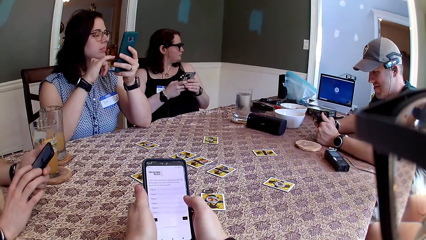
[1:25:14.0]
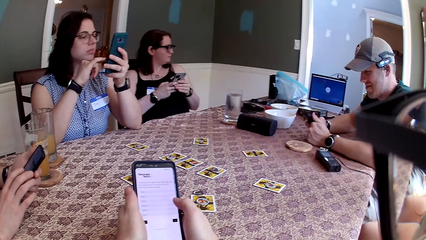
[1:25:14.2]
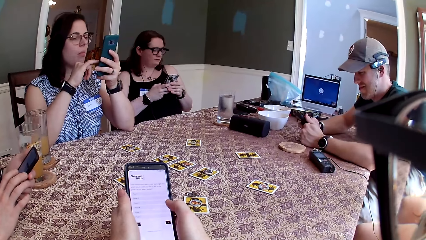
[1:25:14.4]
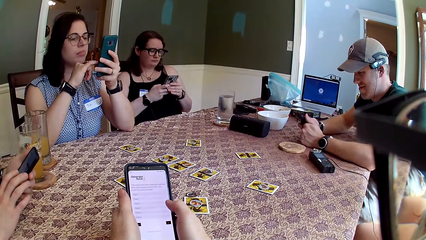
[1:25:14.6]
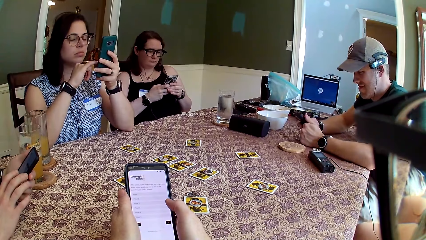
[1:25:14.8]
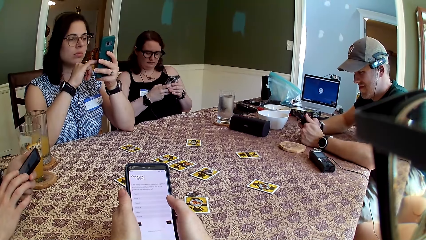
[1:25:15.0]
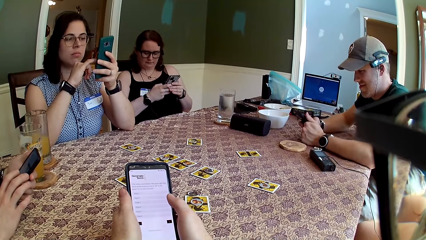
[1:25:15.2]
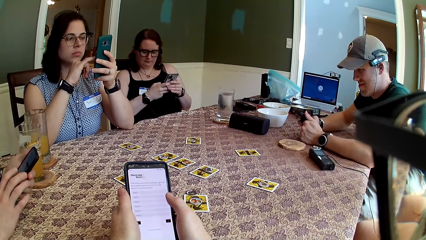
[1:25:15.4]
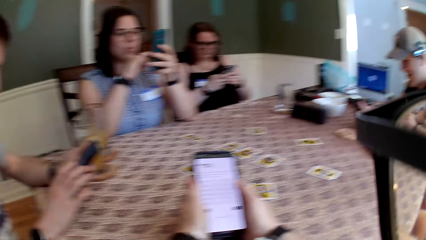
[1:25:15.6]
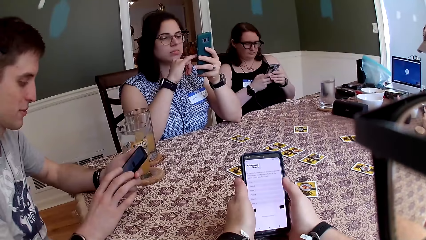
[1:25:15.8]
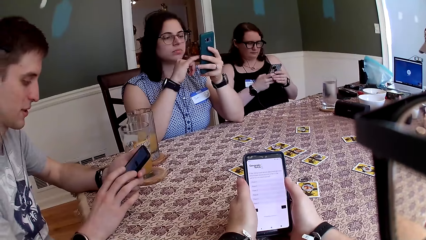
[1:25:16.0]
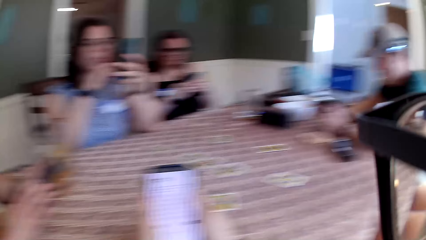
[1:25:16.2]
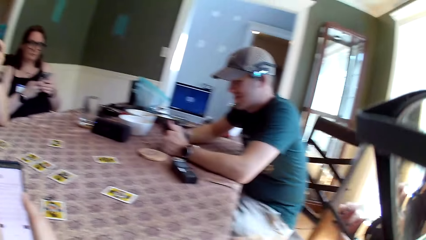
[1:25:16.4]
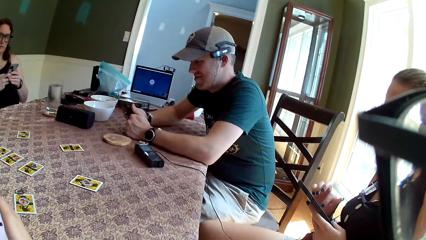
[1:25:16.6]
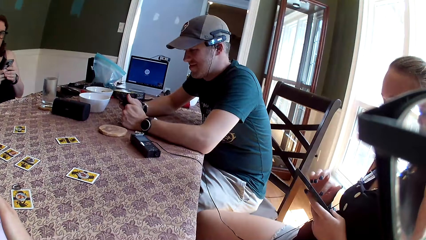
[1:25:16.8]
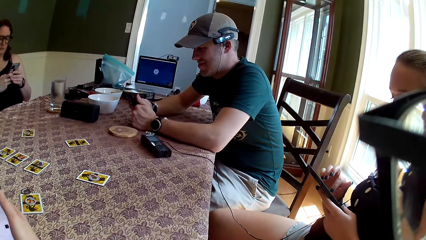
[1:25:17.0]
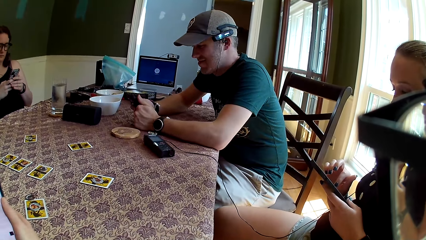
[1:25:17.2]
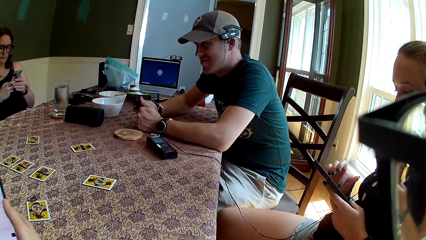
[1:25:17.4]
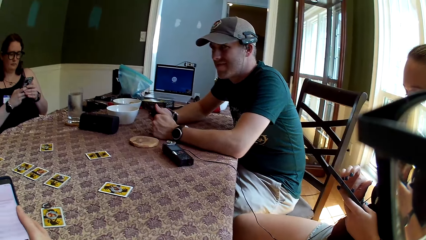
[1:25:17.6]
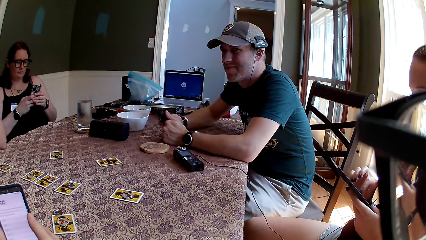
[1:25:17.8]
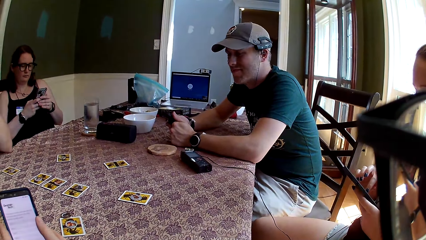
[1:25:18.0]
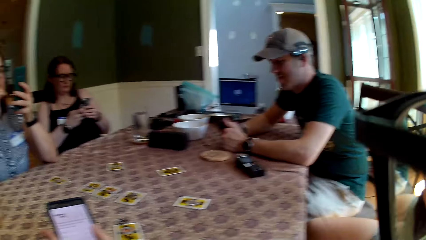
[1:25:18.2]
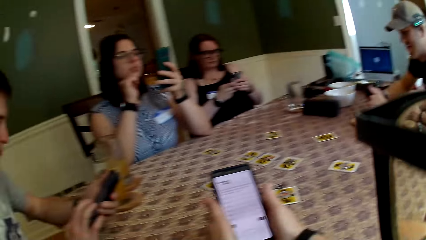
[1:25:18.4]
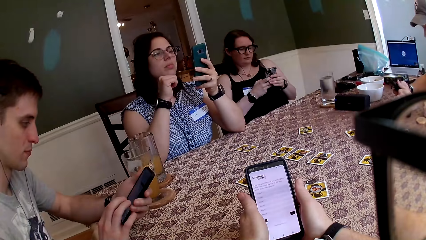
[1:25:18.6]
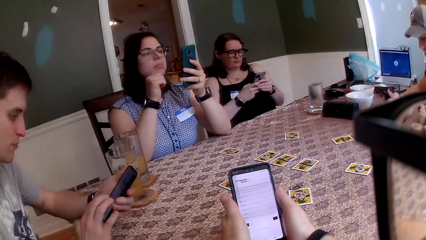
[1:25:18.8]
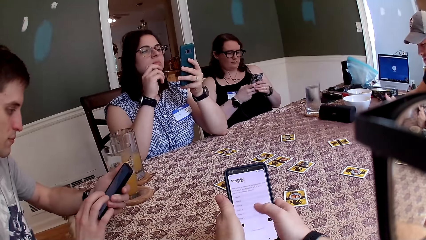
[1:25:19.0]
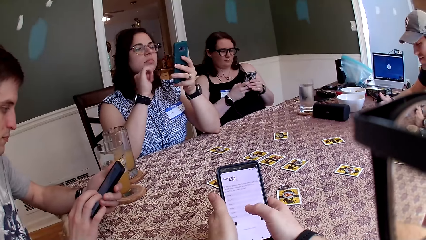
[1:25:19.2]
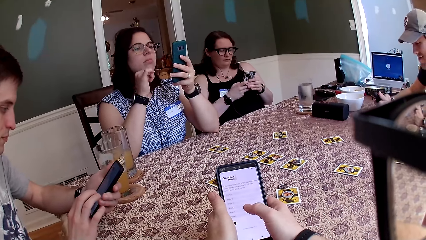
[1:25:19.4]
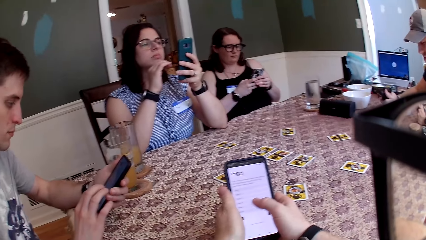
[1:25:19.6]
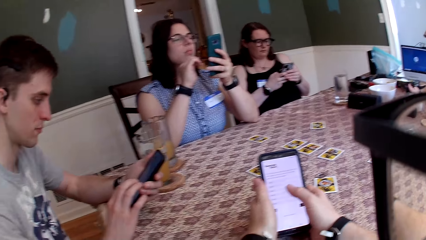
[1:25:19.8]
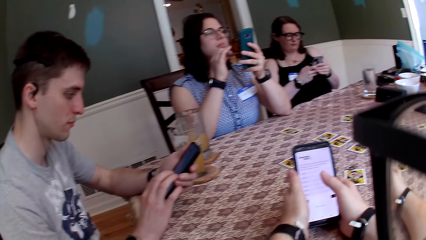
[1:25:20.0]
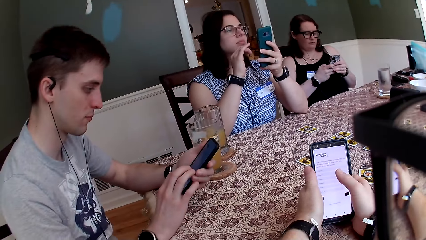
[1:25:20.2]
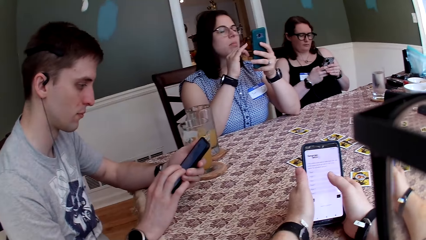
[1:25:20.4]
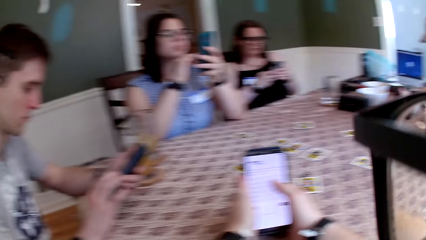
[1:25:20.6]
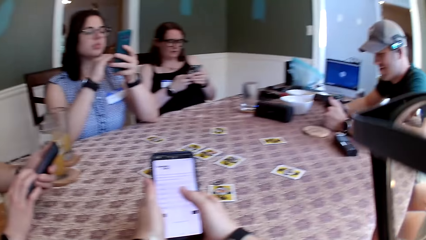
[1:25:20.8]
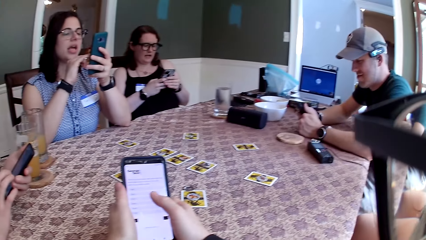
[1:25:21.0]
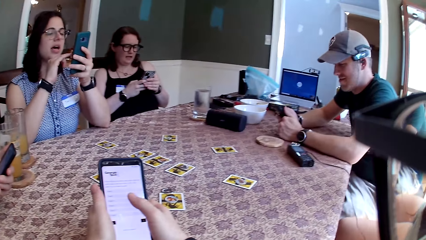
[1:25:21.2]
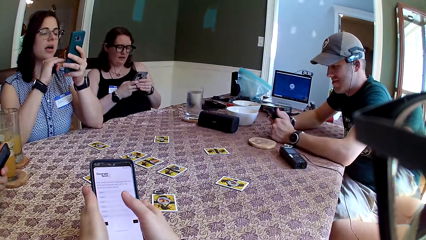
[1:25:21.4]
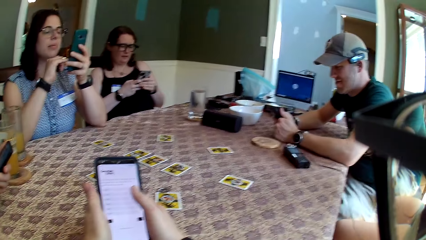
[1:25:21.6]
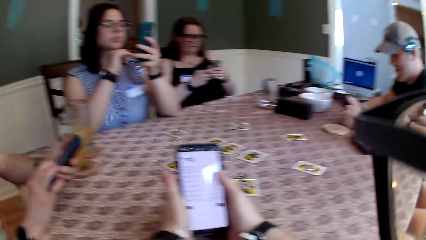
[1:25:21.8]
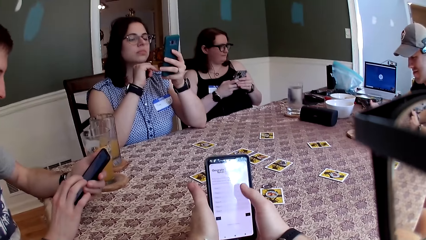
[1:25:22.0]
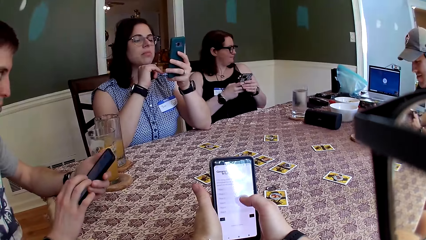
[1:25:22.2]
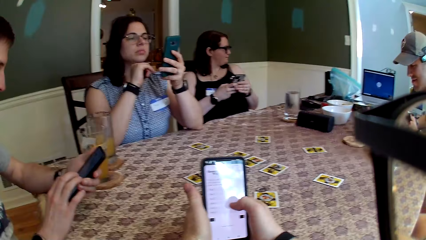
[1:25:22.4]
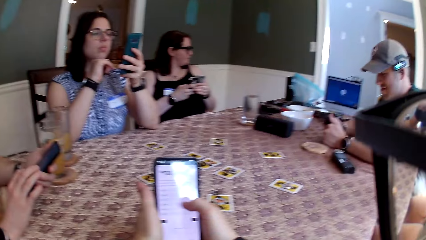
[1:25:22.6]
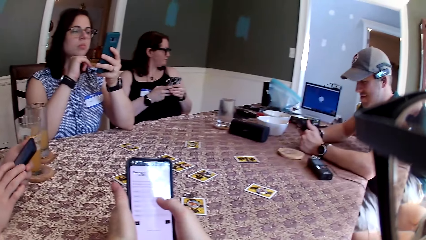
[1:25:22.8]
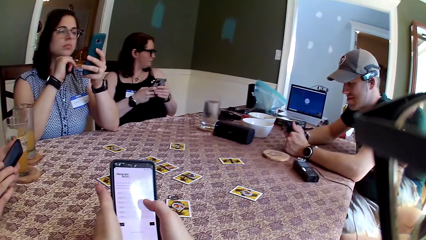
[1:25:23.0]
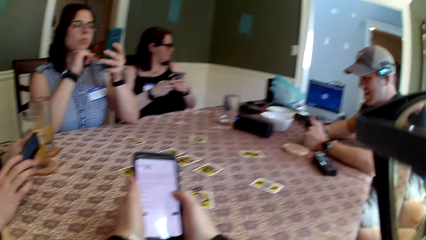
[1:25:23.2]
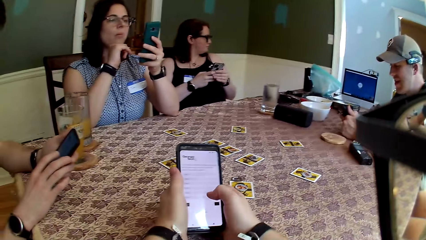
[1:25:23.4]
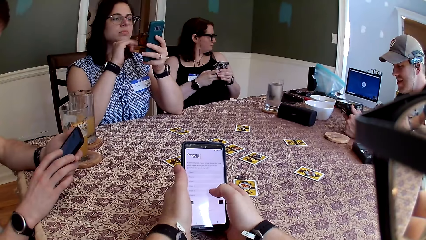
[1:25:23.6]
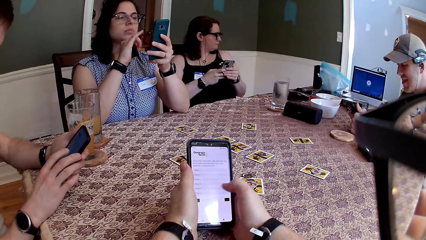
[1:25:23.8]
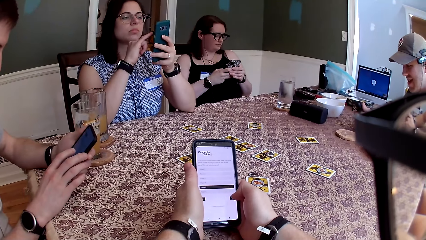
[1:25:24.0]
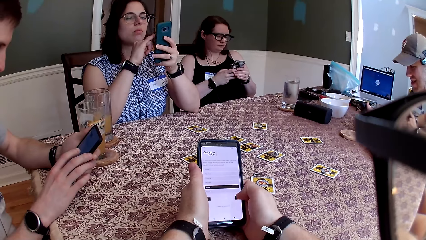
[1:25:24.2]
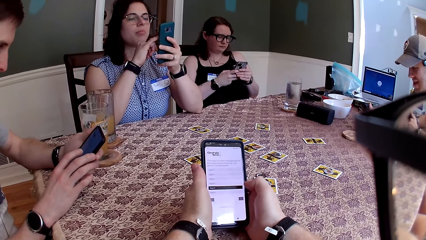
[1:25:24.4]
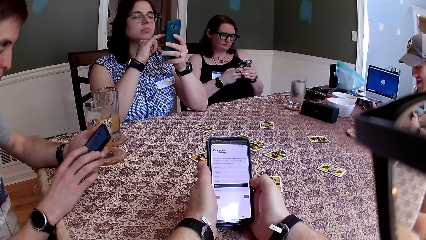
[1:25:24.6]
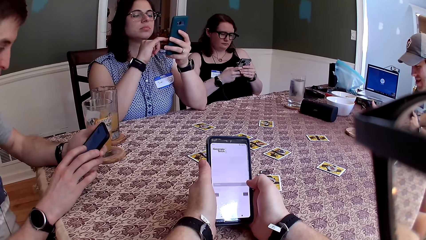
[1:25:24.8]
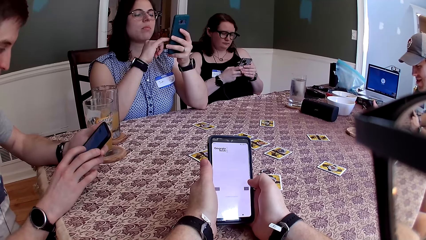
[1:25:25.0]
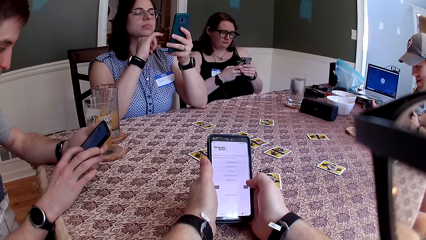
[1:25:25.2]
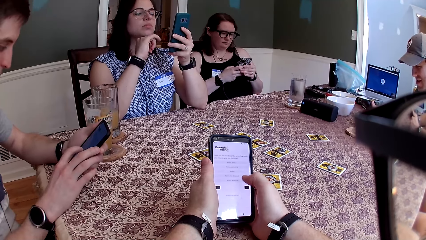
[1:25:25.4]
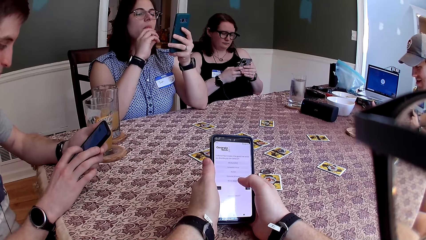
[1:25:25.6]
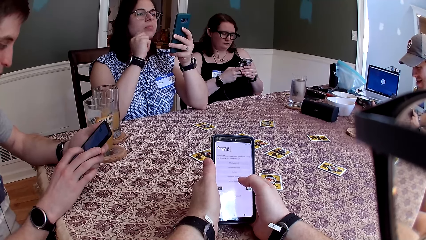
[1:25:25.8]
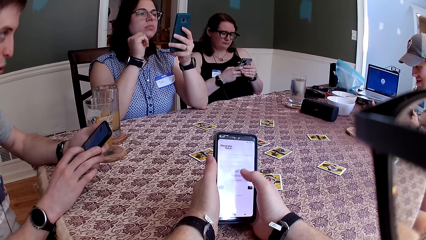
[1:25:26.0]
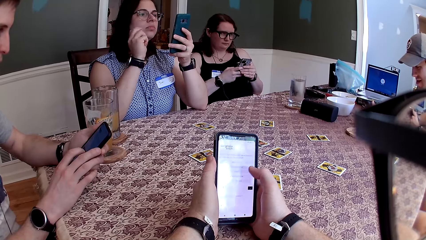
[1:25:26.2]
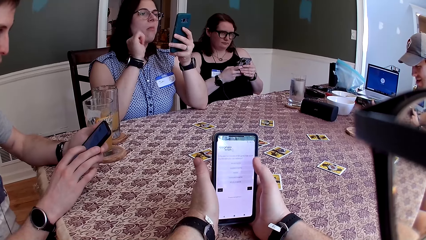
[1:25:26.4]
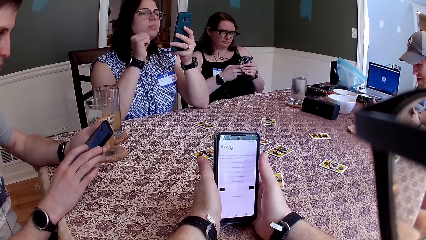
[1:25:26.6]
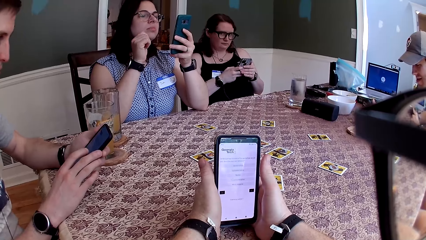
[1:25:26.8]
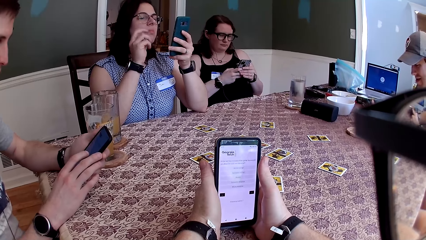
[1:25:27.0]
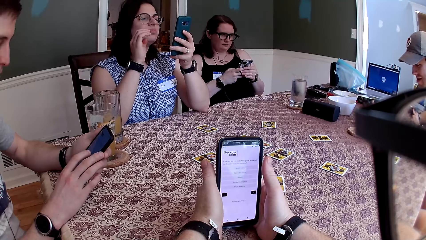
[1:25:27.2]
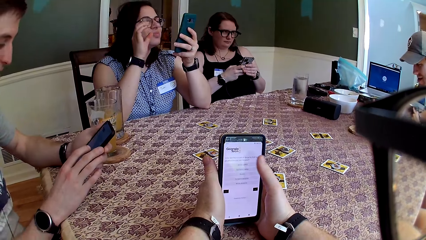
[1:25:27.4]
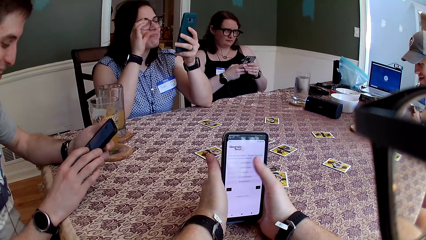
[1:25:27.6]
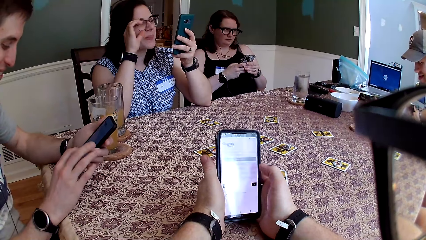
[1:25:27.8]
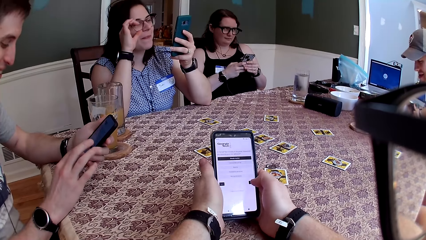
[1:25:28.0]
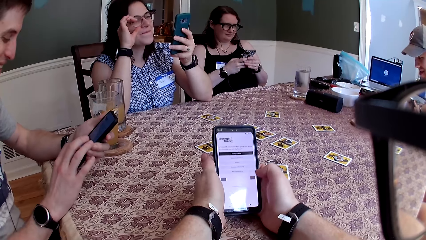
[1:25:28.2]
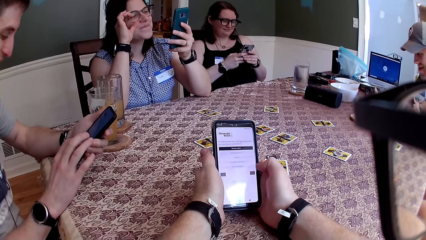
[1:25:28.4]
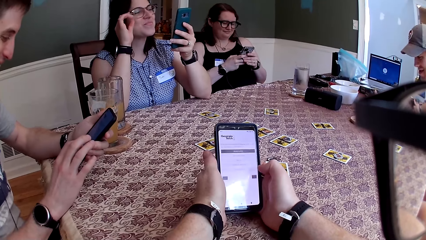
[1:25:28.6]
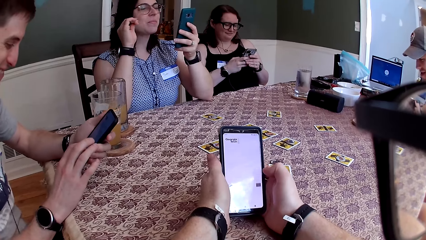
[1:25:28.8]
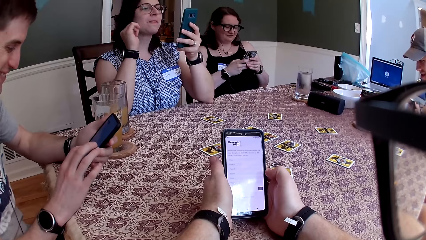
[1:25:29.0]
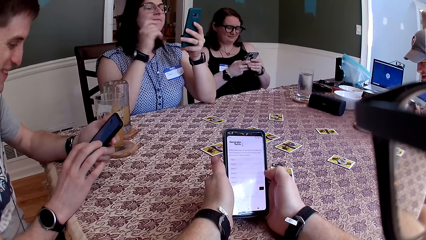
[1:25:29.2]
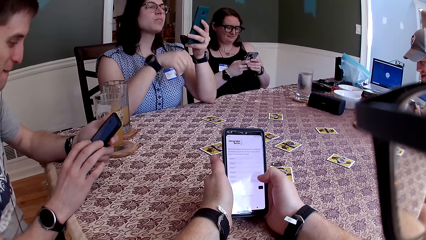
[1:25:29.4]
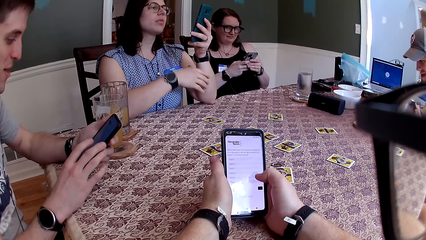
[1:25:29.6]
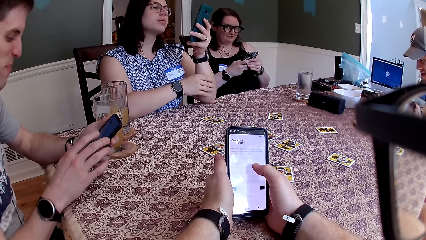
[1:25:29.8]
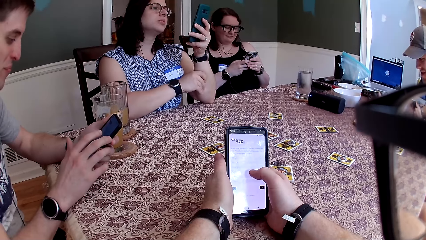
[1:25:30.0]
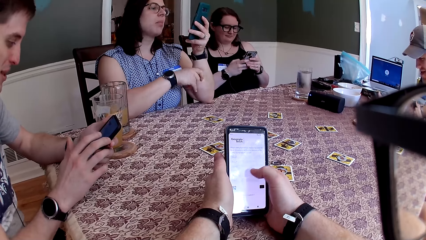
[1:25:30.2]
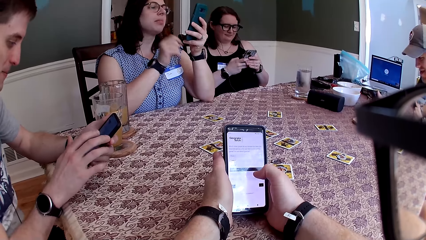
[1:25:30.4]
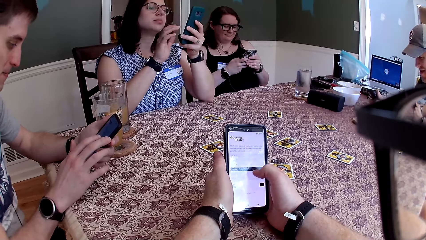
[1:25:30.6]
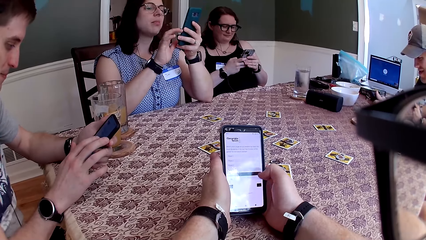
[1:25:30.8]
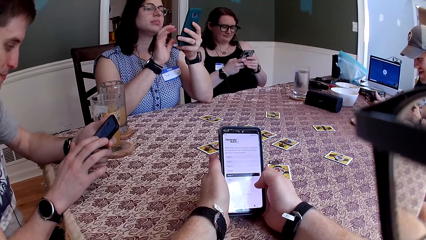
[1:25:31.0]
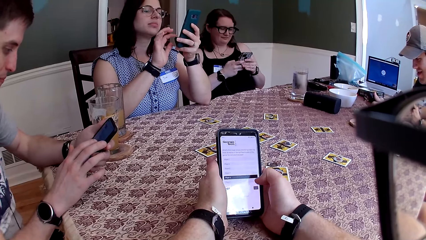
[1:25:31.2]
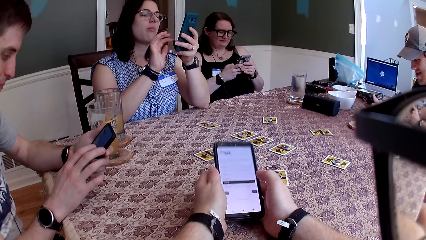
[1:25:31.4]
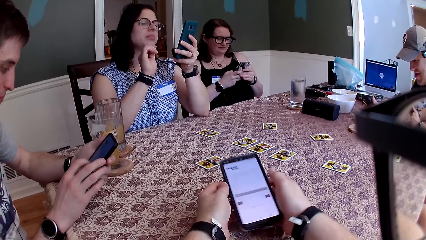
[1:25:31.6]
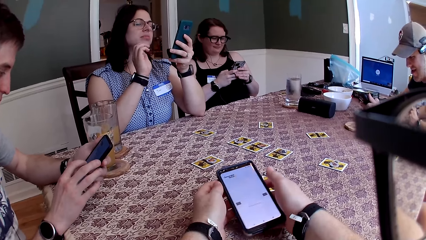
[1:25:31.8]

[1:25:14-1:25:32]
The camera wearer speaks to the group of people at the table. They stare around. A person operates the phone.
